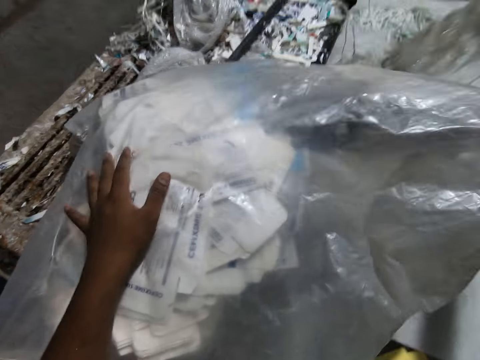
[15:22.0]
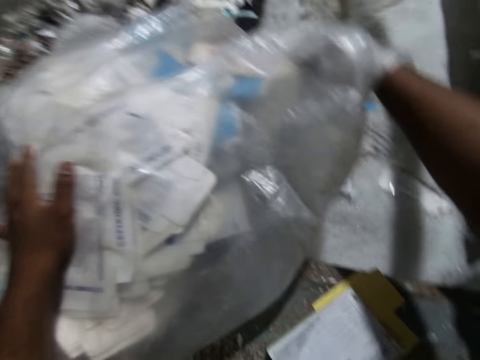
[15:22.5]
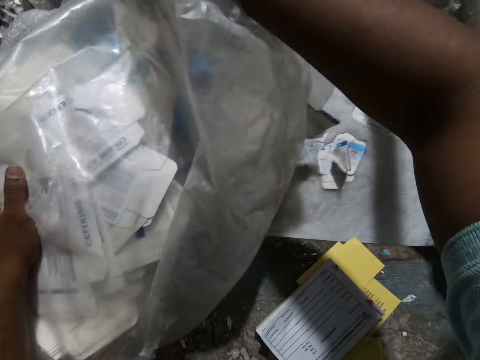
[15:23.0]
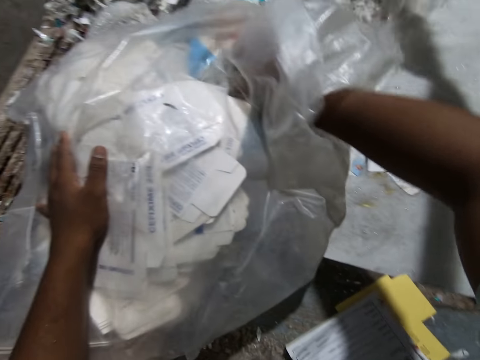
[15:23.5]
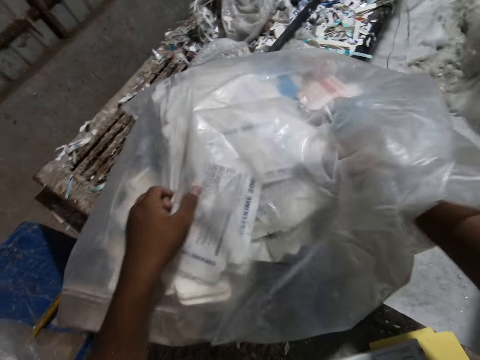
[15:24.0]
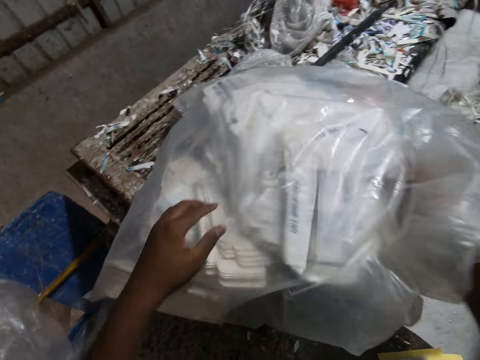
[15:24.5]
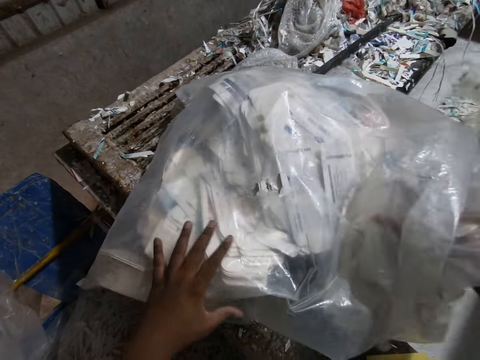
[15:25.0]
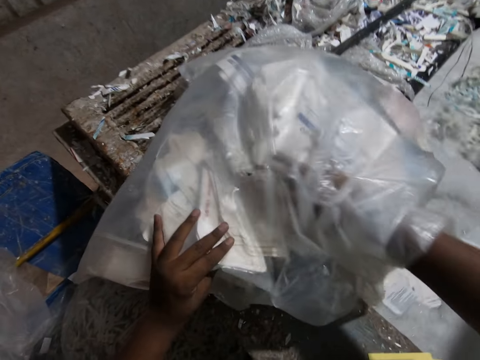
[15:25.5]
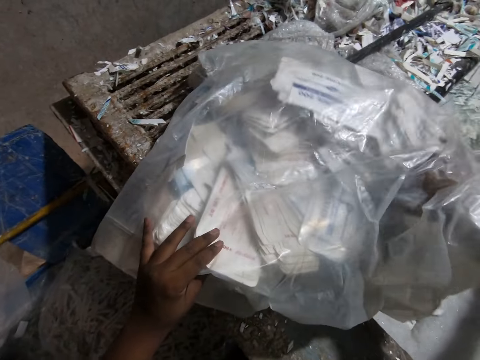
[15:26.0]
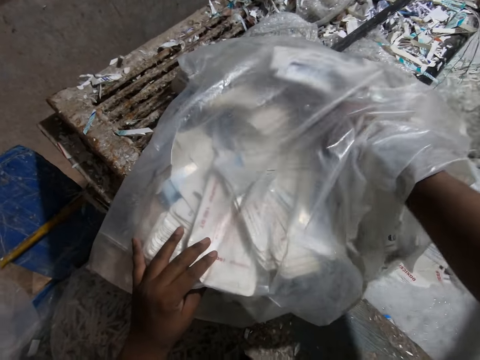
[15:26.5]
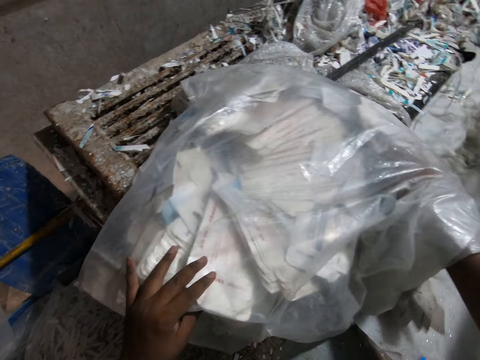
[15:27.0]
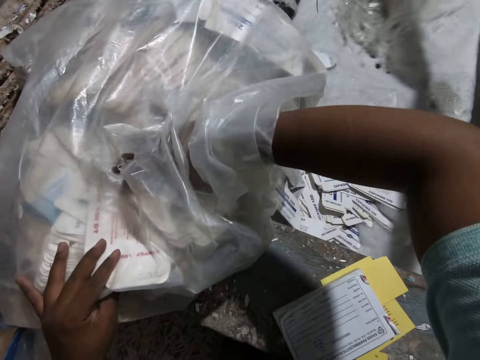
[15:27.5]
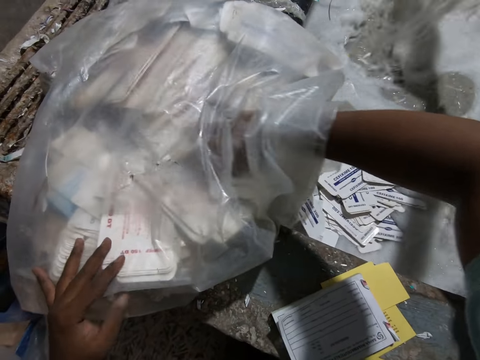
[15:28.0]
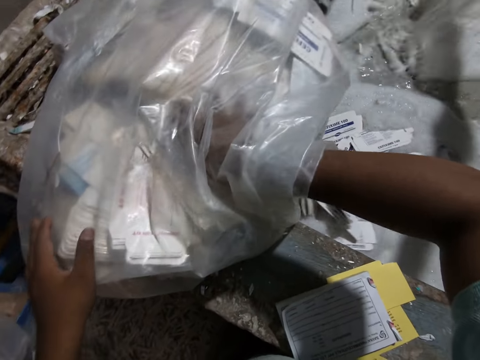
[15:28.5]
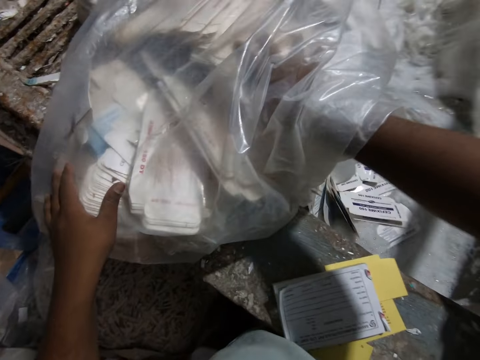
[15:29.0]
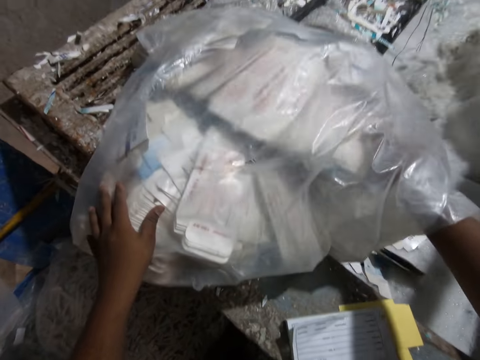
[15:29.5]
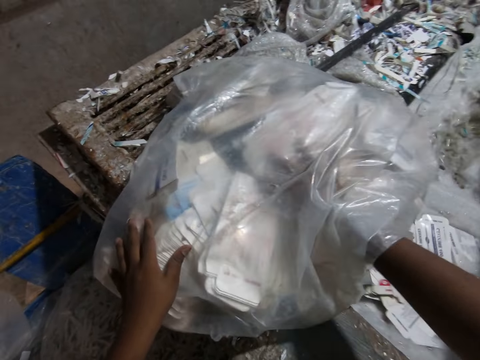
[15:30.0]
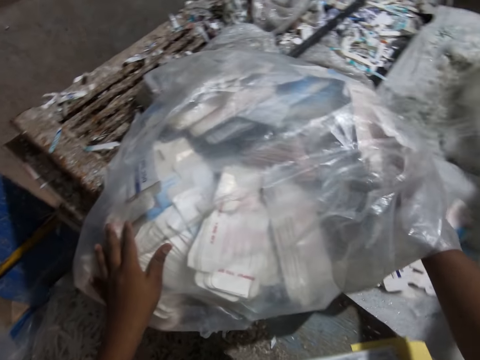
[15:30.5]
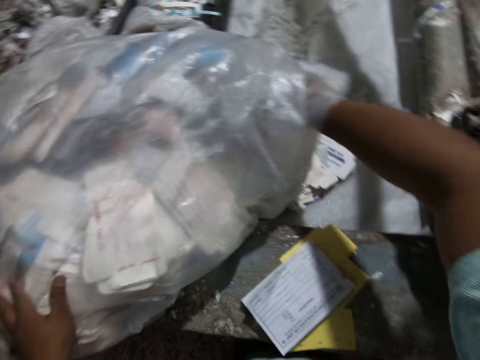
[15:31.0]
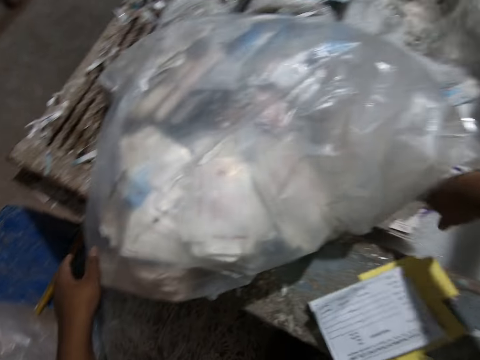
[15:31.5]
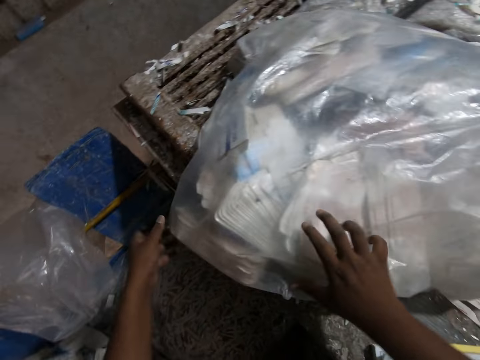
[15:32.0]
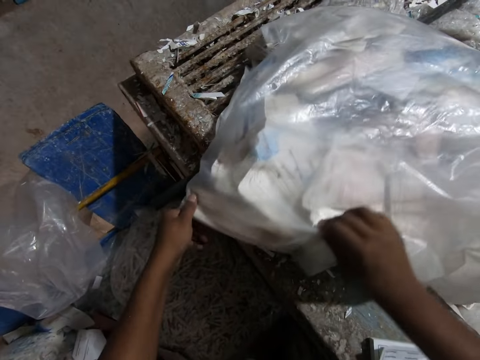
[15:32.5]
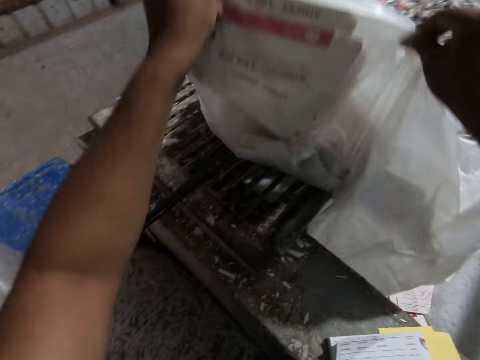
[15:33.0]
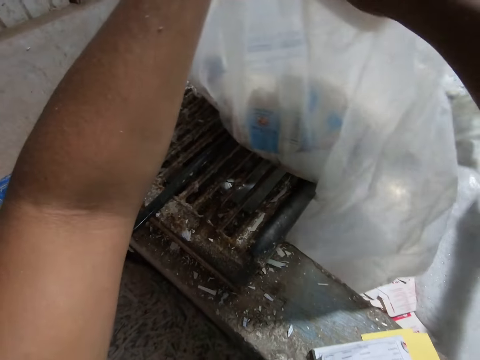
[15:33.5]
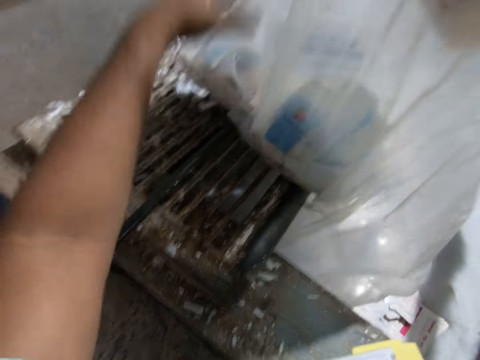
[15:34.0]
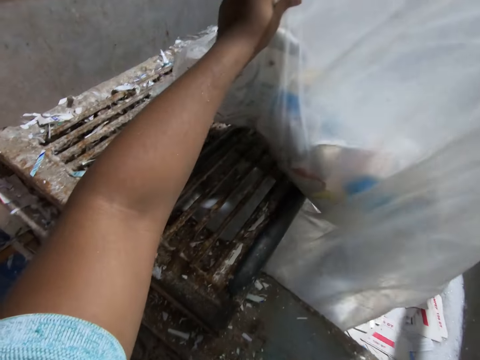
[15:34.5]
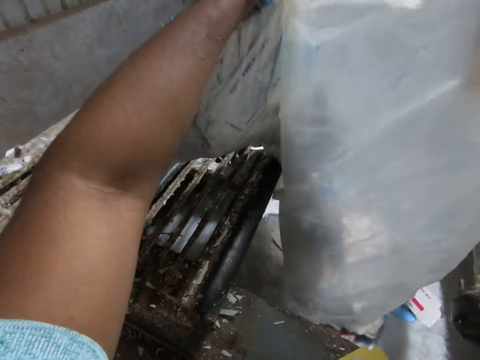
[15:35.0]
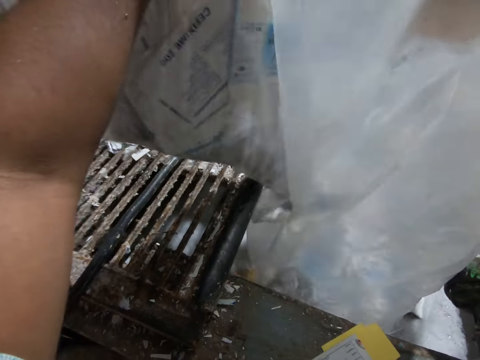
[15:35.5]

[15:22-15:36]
The camera wearer pushes paper in the cellophane bag of papers to his right hand with his left hand. He holds the cellophane bag of papers on the egg crates making machine with his left hand. He pours paper from the cellophane bag of papers into the egg crates making machine with his right hand. He pours paper from the cellophane bag of papers into the egg crates making machine with his hands. He picks up the cellophane bag of papers from the egg crates making machine with his hands.

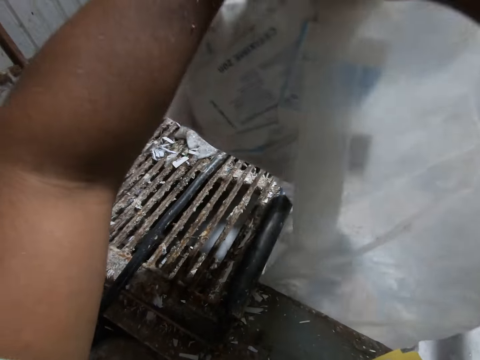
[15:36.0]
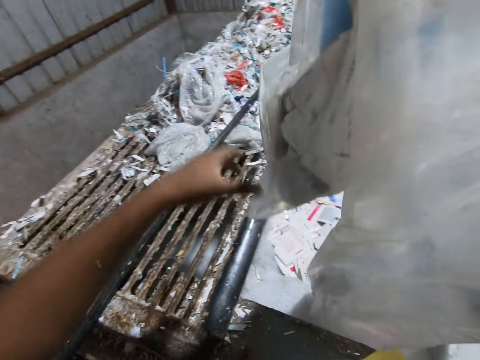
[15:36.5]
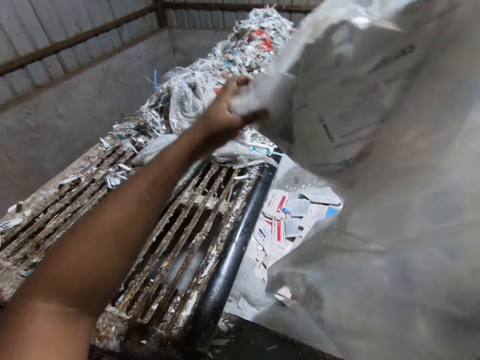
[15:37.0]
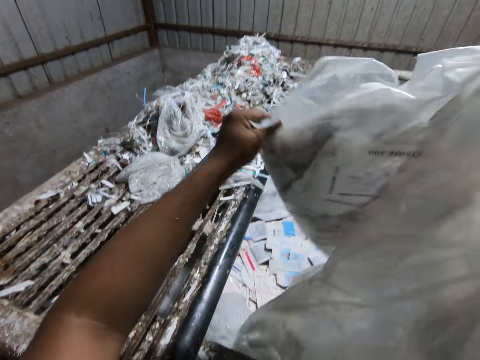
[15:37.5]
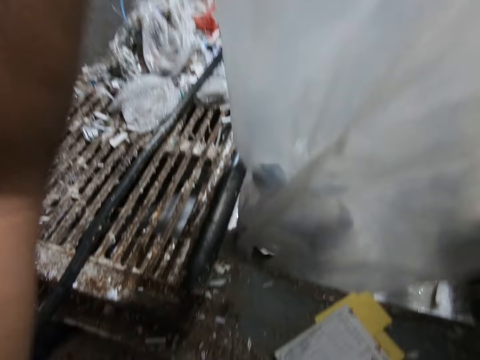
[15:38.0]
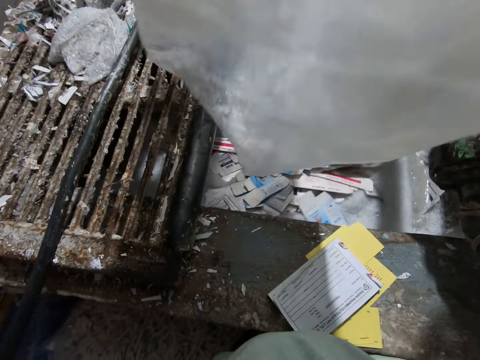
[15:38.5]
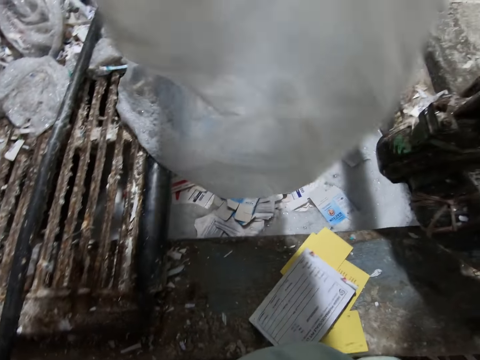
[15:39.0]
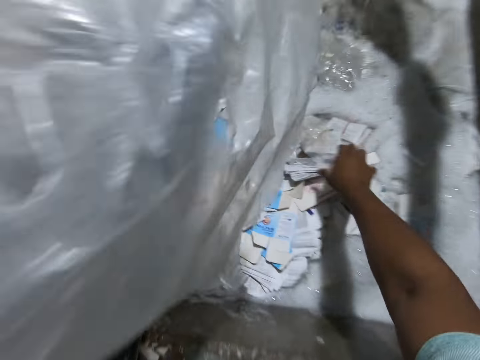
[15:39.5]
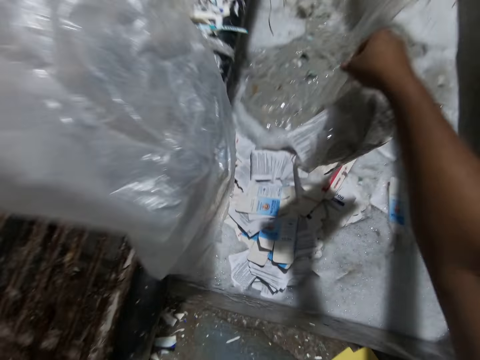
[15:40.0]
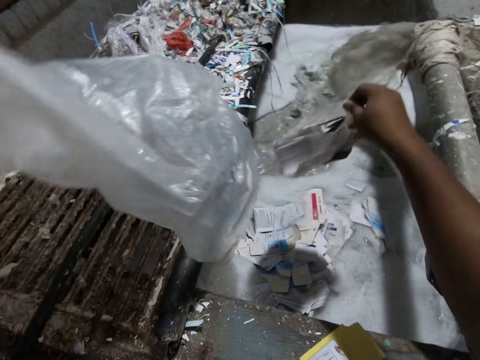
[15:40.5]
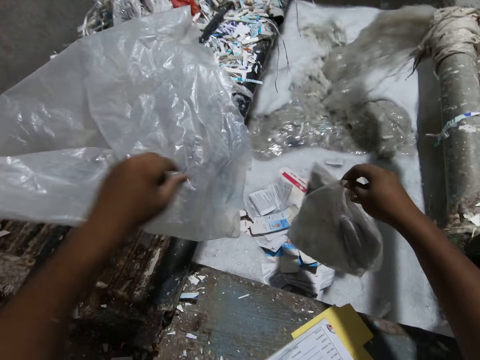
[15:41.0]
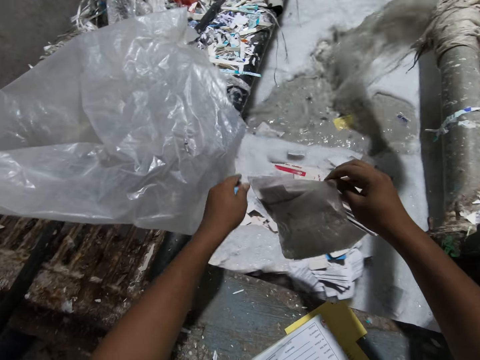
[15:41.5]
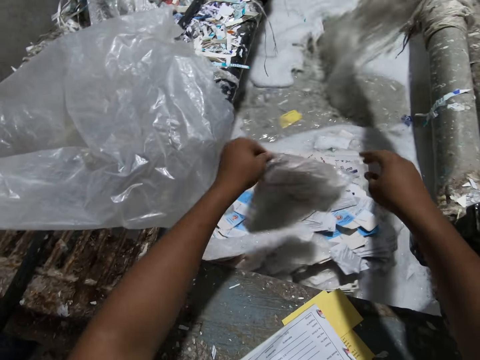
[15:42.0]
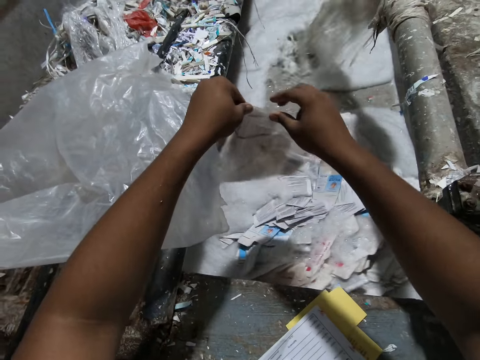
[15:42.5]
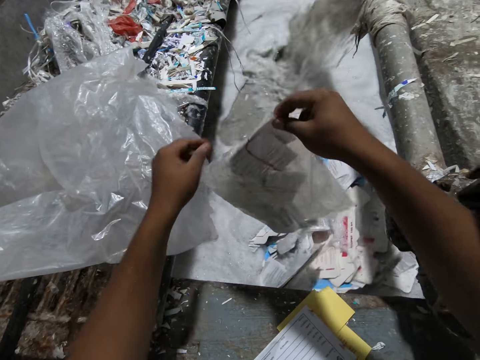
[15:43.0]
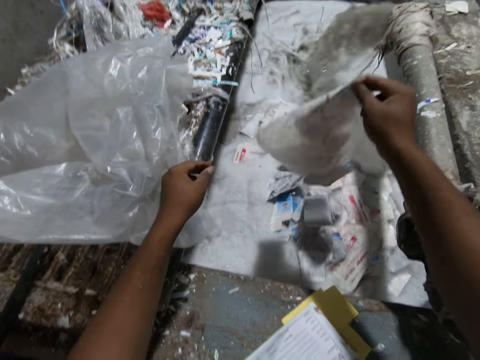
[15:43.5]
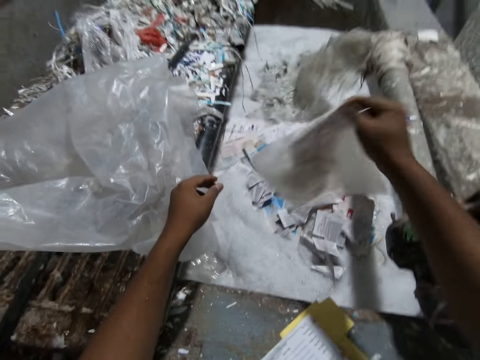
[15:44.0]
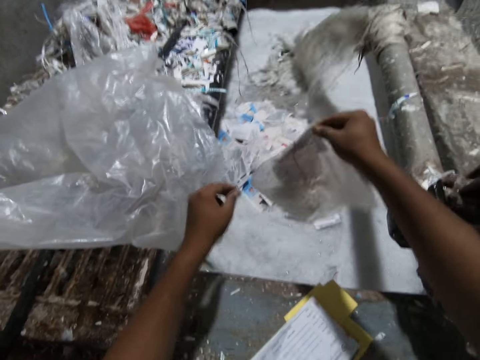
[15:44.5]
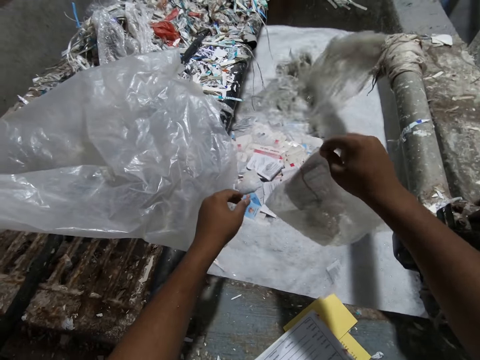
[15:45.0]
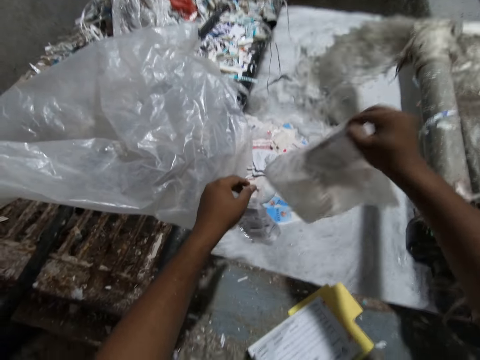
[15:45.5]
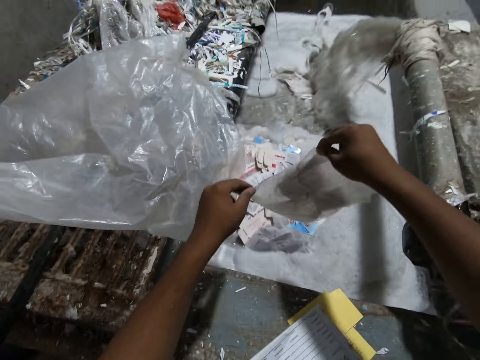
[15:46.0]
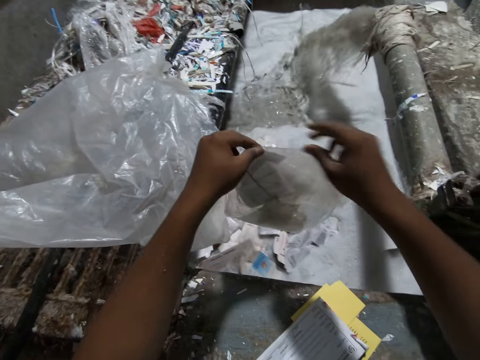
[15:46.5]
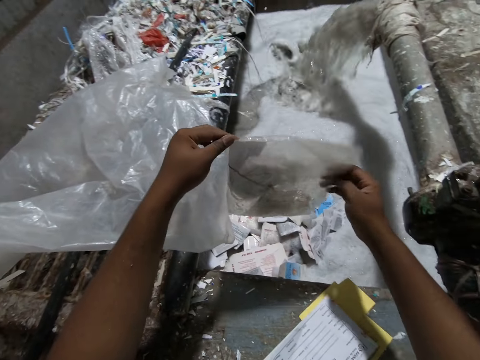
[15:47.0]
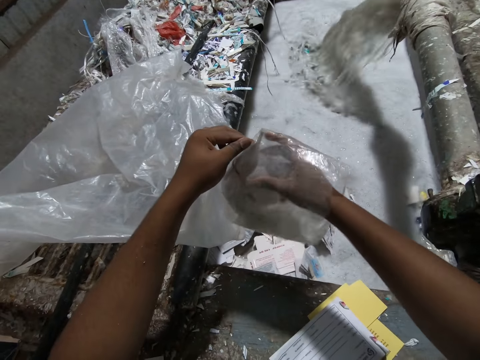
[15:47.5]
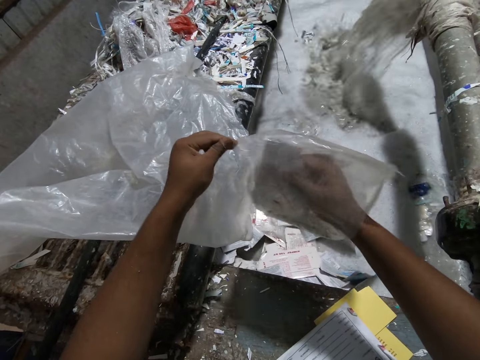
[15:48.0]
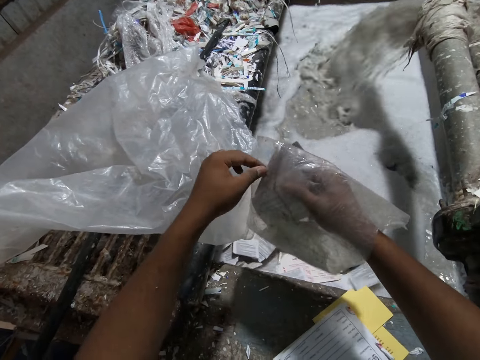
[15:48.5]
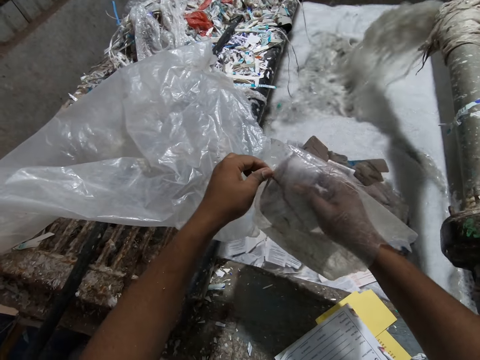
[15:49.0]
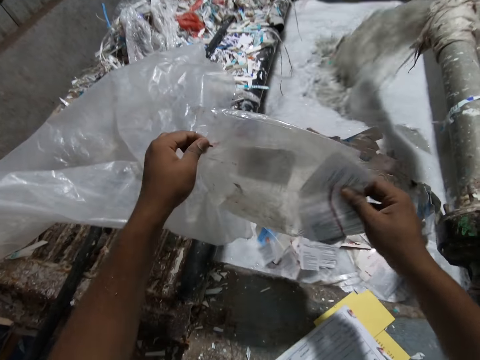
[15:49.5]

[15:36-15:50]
The camera wearer holds the cellophane bag of papers over the egg crates making machine with his hands. He pours paper from the cellophane bag of papers into the egg crates making machine with his hands. He picks a small cellophane bag from the egg crates making machine with his right hand. He drops the cellophane bag in his left hand on the egg crates making machine. He passes the cellophane bag from his right hand to his left hand. He passes the cellophane bag from his left hand to his right hand. He pours papers from the cellophane bag into the egg crates making machine with his right hand. He passes the cellophane bag from his right hand to his left hand. He picks papers from the cellophane bag in his left hand with his right hand.
